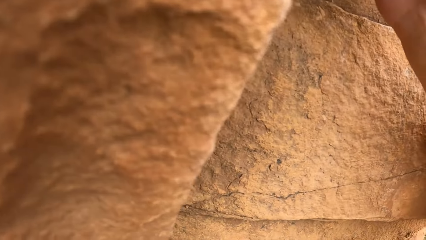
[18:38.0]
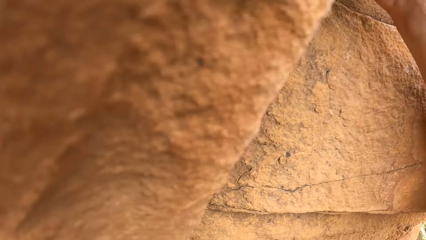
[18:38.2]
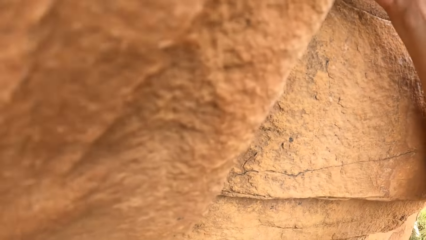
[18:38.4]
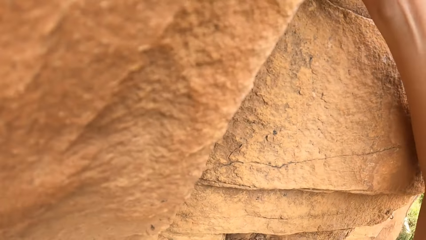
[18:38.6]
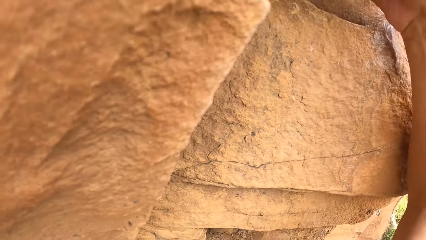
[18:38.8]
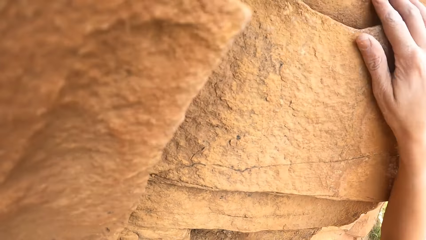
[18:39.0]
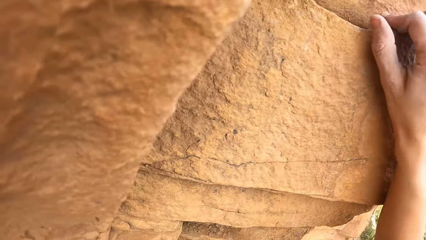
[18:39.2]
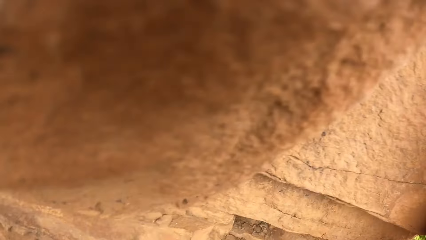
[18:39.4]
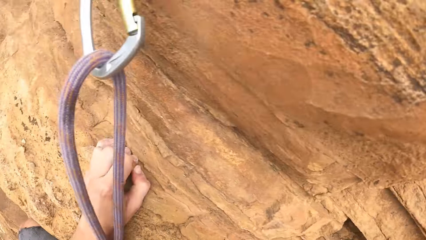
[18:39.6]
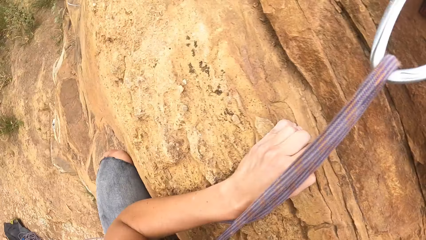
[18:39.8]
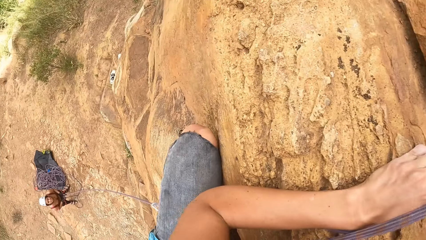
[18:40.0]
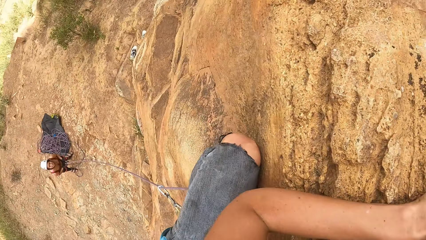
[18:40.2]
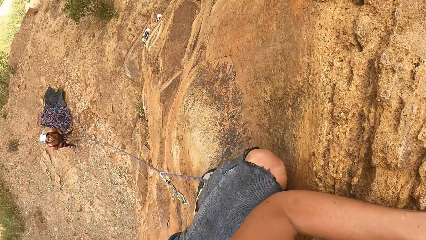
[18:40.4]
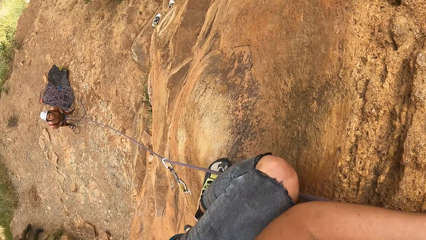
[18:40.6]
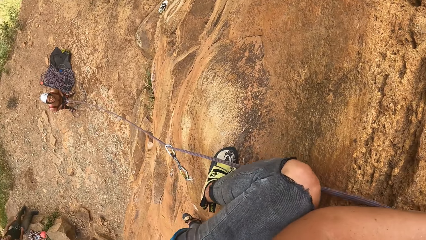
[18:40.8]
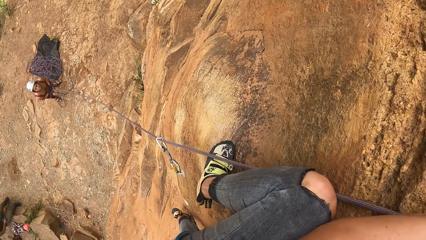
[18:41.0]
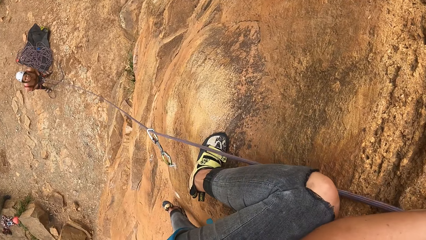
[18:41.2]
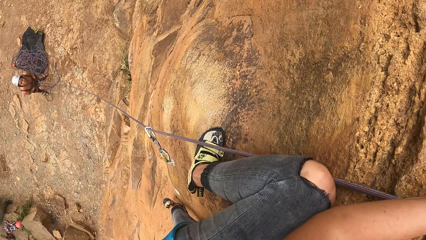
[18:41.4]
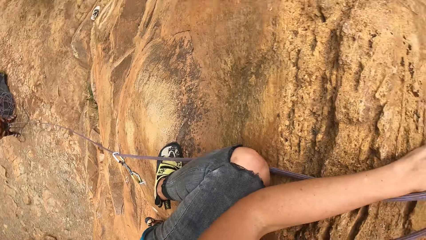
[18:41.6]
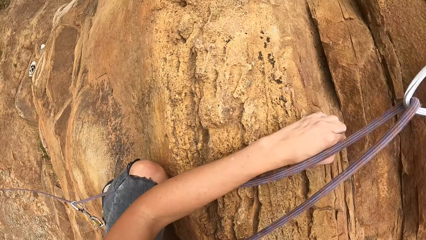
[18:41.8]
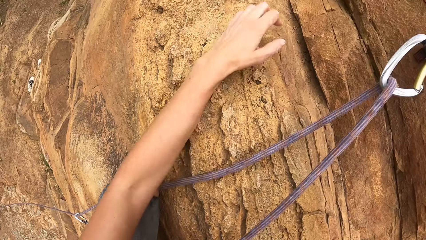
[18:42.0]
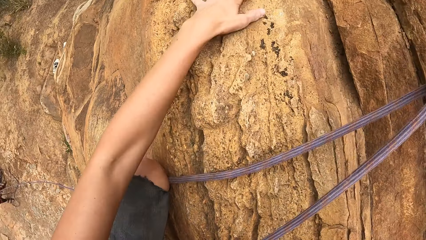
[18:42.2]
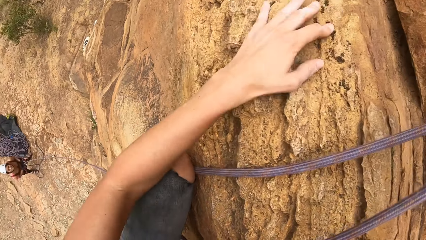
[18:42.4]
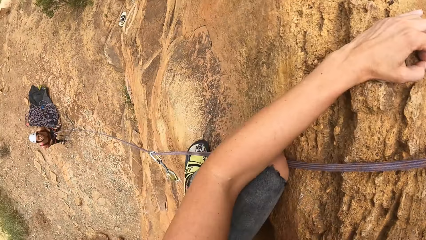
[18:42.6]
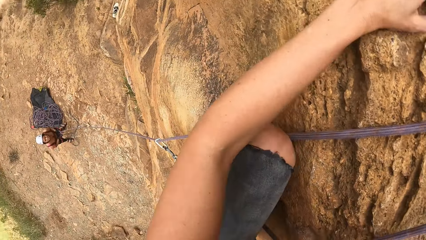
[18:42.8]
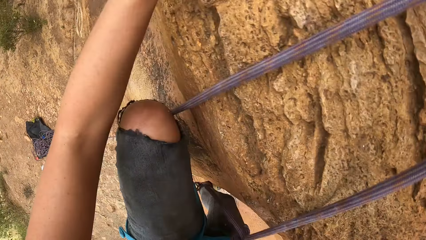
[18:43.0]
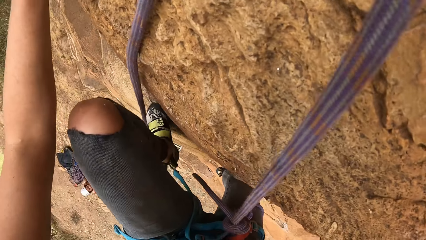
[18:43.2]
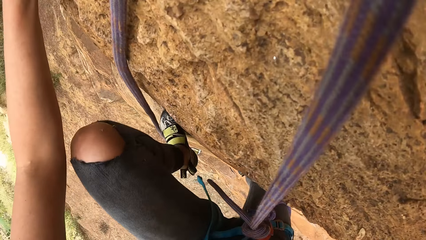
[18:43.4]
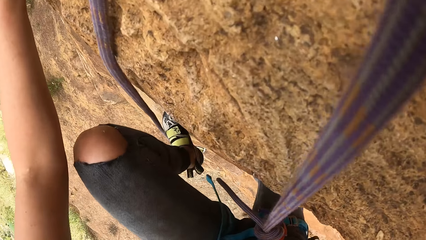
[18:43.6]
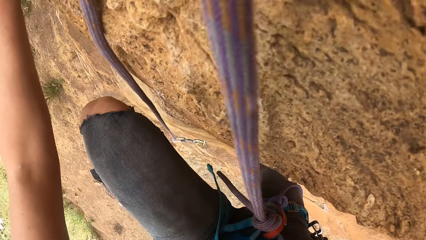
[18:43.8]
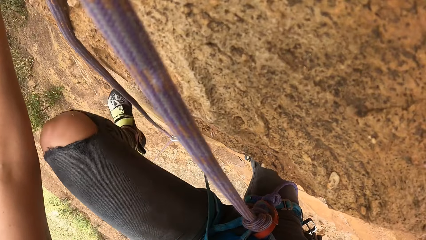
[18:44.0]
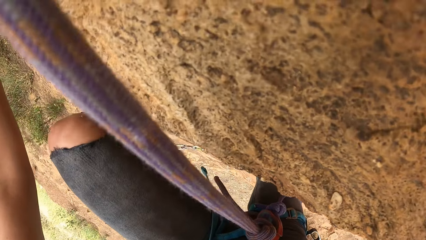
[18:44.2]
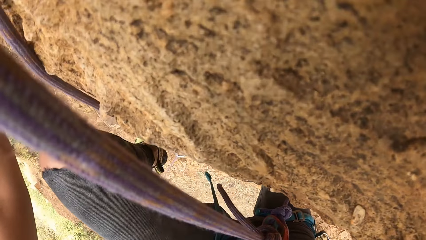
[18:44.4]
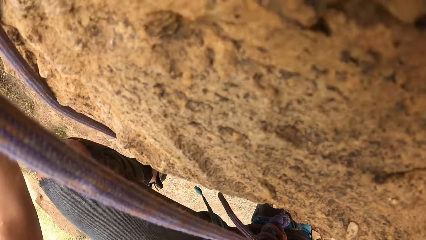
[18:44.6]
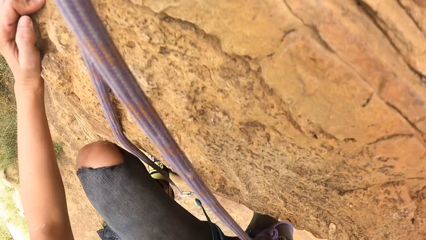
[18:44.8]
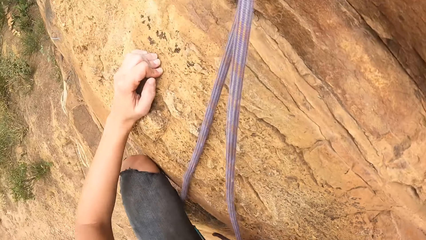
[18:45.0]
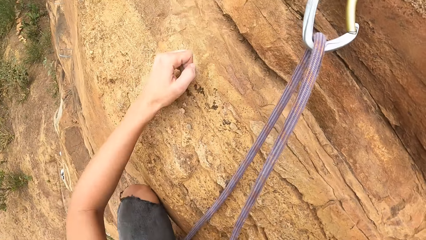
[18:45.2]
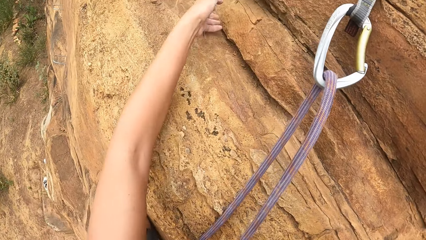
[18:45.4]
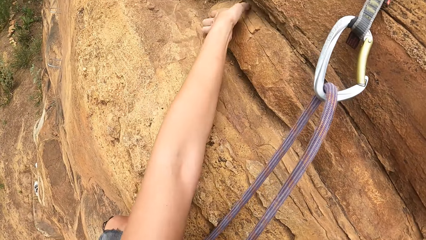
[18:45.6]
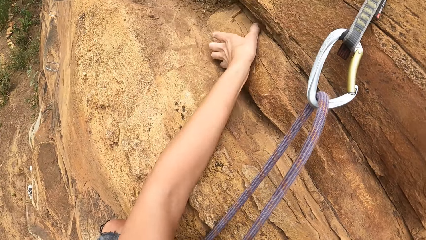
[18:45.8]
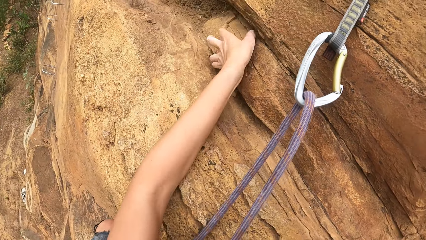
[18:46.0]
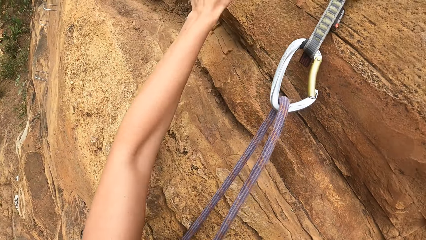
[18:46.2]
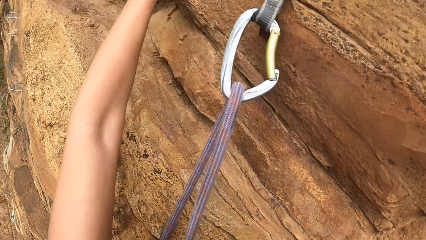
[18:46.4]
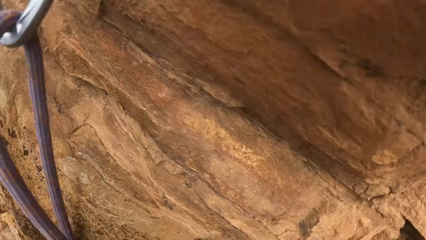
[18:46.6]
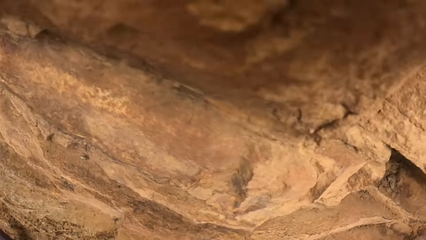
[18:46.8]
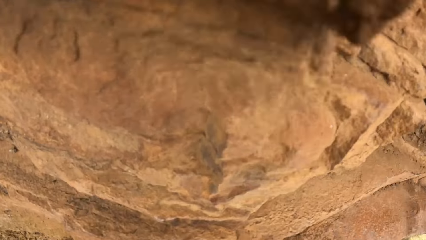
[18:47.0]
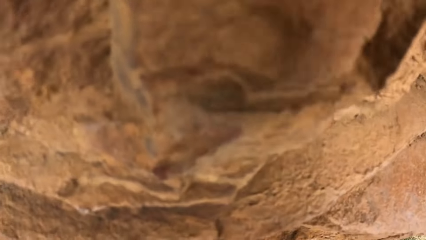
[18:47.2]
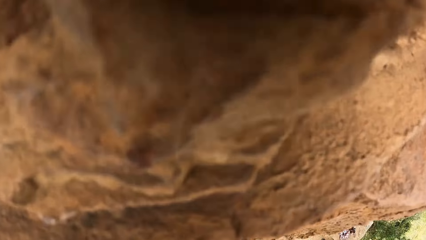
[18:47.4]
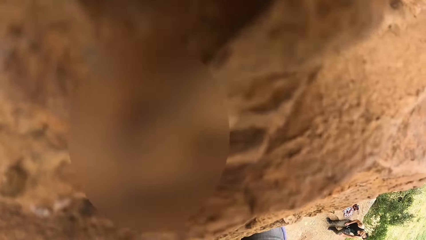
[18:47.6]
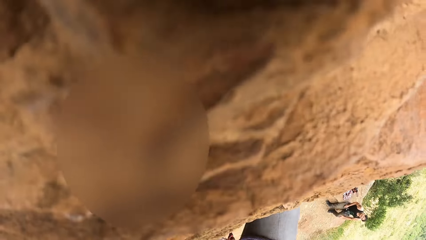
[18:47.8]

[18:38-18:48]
The camera wearer stares at a man. They climb the stone.

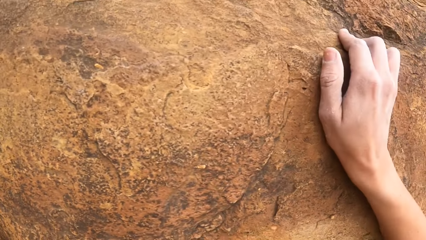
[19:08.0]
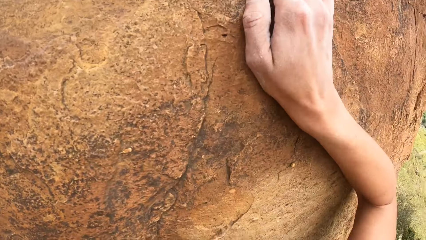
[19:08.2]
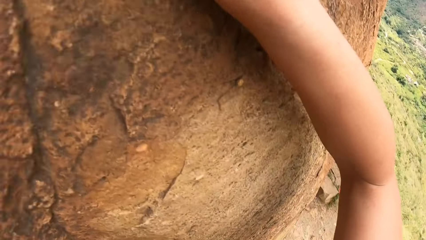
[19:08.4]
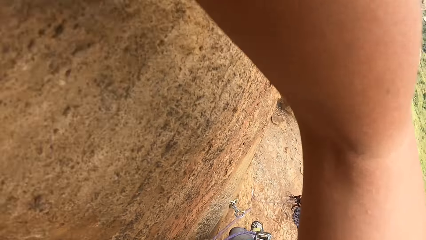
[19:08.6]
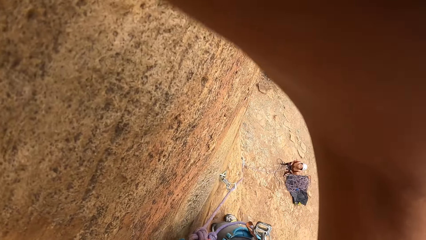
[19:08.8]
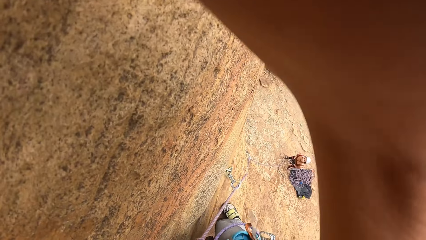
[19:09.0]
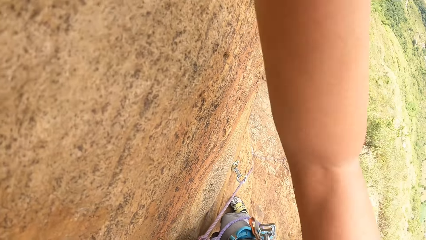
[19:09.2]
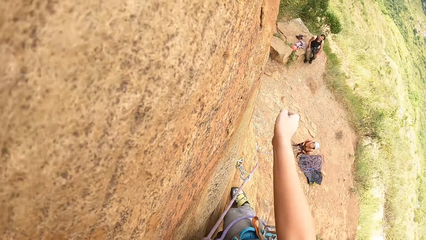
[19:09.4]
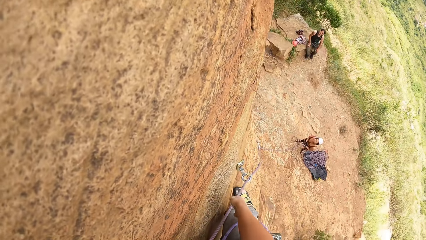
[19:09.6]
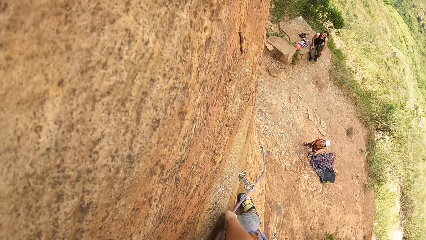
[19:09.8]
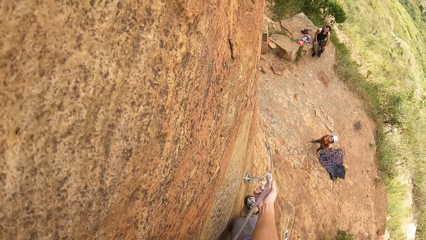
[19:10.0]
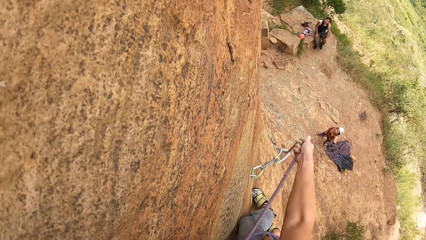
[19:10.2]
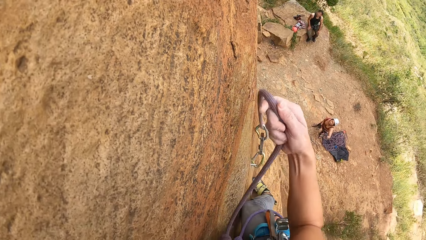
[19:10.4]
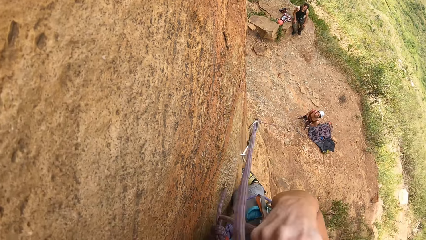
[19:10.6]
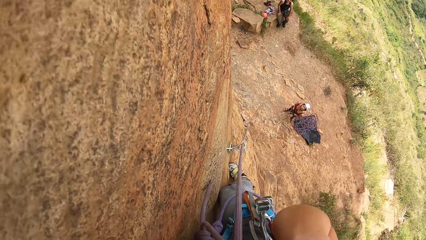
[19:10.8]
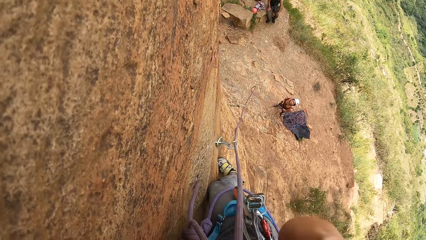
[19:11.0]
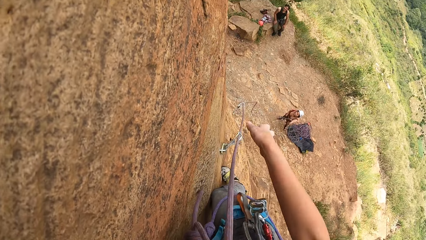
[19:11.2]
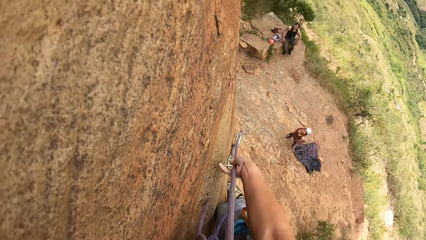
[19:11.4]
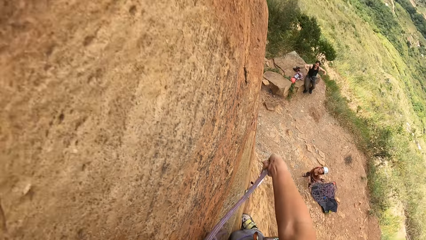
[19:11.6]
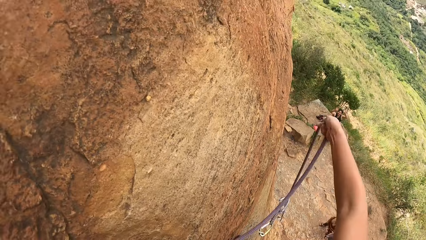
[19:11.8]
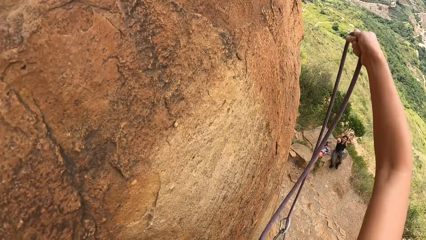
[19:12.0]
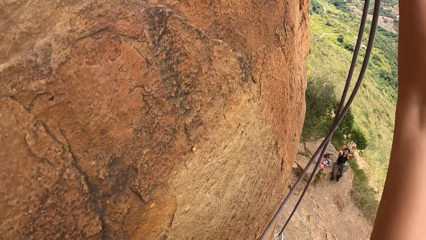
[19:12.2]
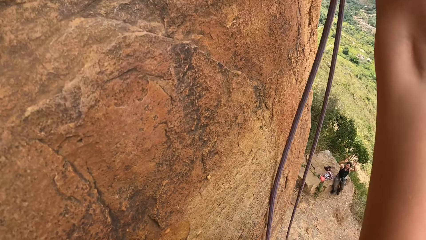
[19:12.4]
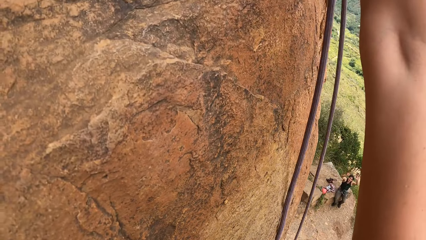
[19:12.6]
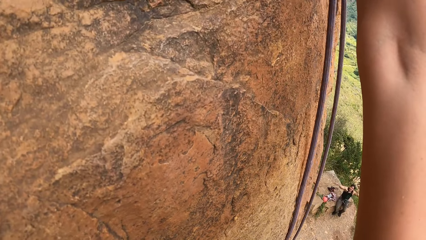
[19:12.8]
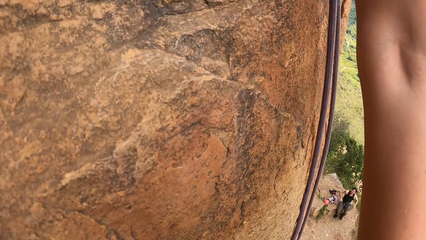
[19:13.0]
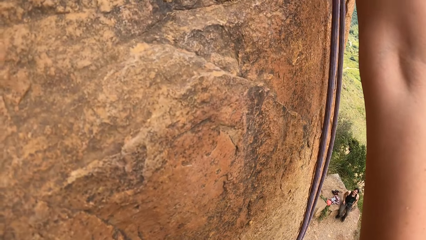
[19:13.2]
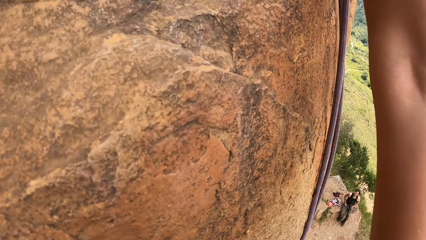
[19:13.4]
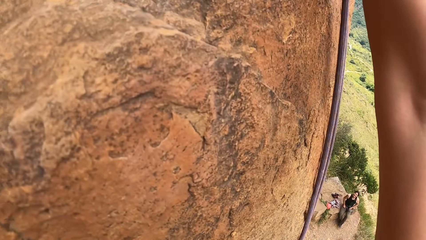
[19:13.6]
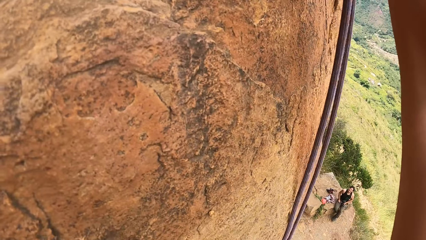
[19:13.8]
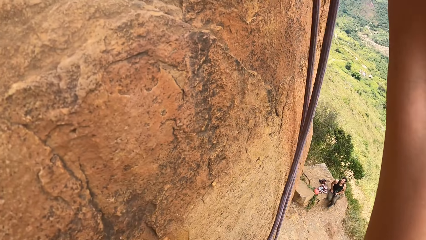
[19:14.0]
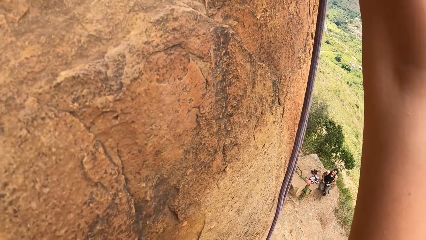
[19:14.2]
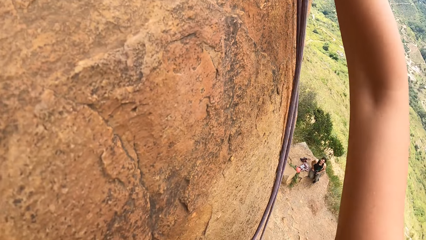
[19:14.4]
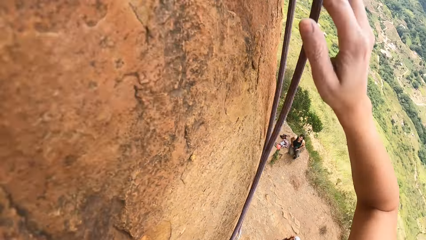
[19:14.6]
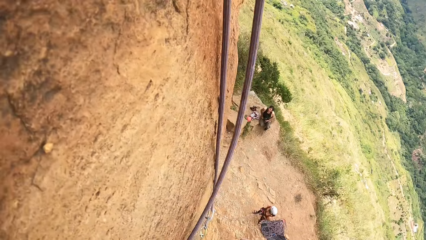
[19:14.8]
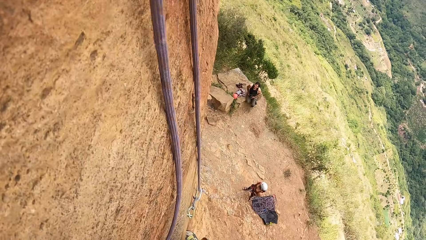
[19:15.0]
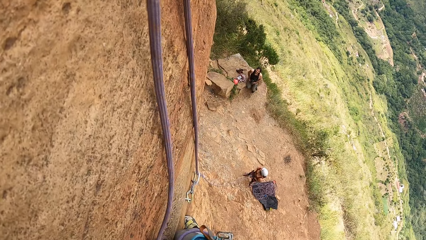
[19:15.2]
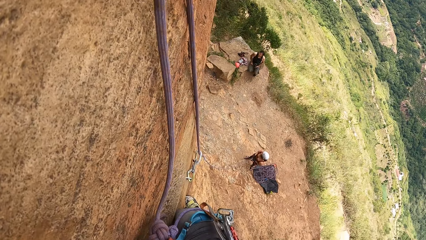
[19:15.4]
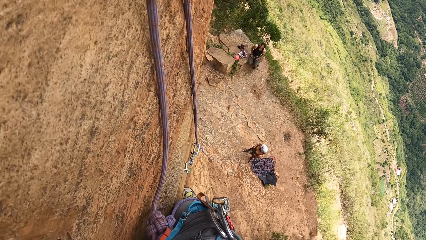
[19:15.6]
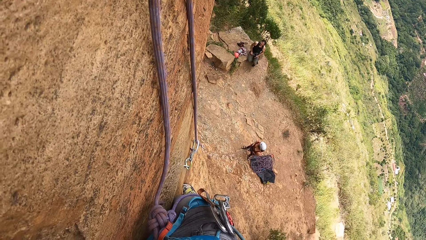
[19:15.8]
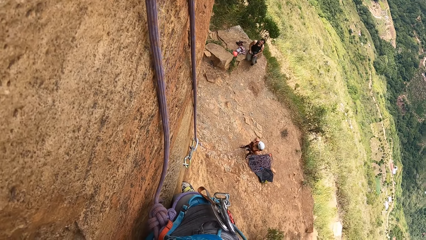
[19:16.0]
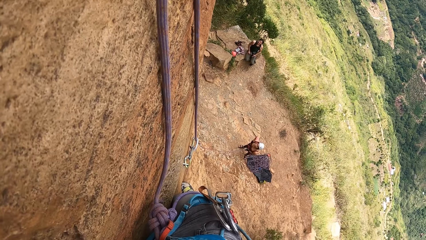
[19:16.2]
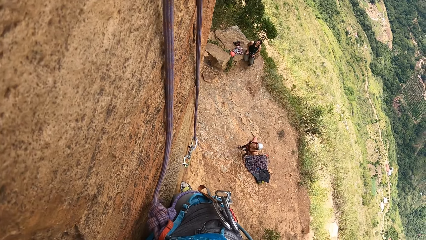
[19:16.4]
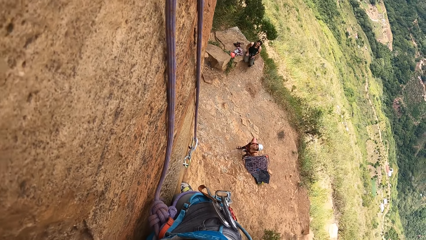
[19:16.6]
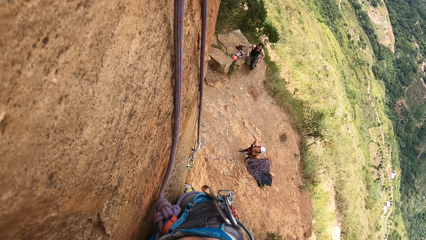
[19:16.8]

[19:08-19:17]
The camera wearer pulls the rope. They hook the rope. They stretched the rope.
